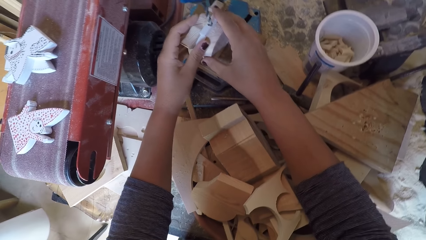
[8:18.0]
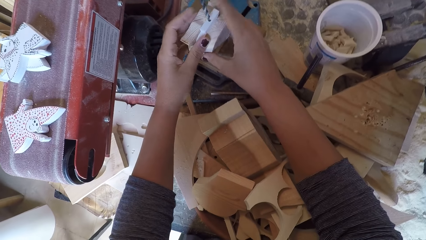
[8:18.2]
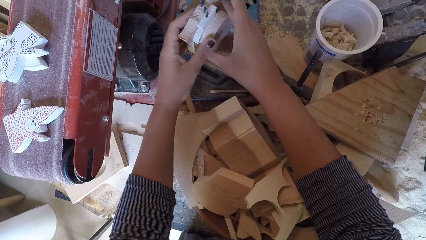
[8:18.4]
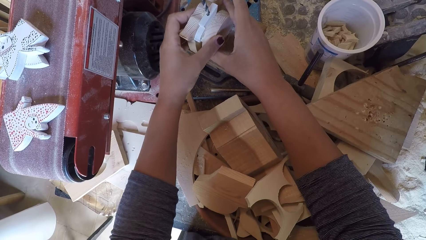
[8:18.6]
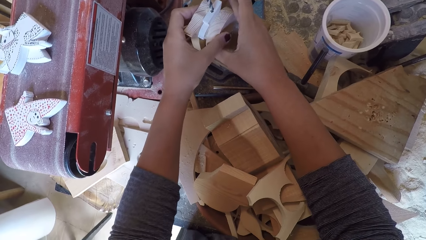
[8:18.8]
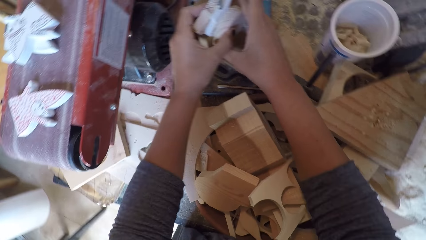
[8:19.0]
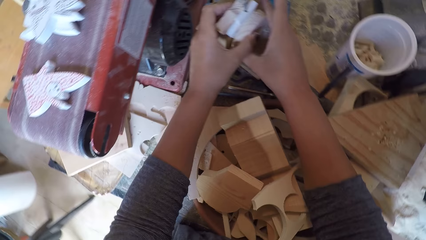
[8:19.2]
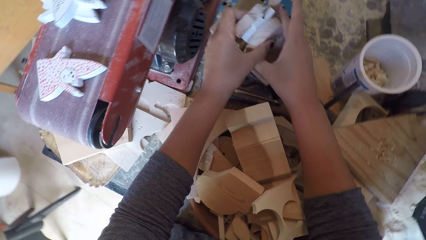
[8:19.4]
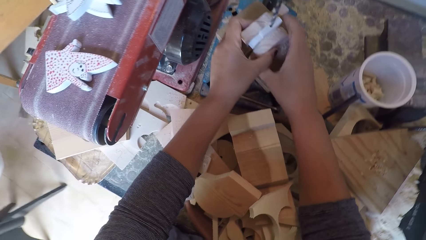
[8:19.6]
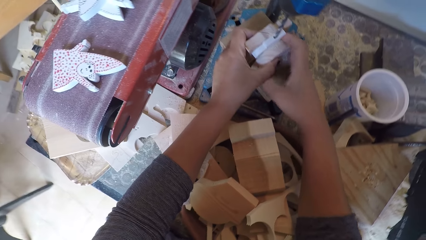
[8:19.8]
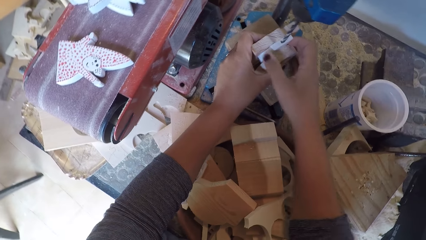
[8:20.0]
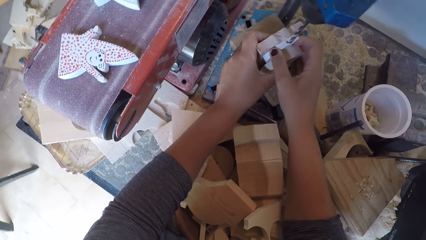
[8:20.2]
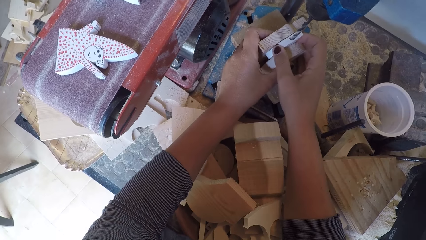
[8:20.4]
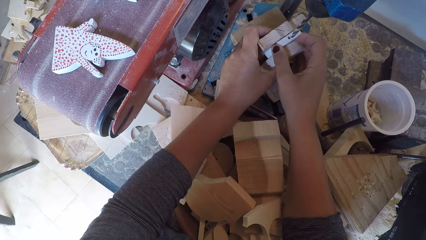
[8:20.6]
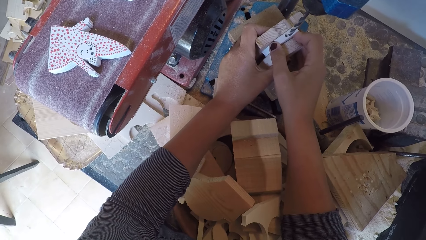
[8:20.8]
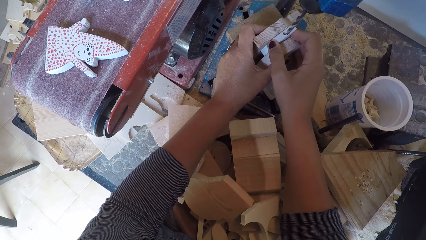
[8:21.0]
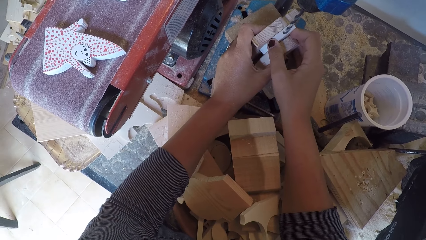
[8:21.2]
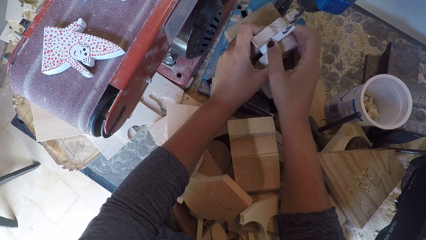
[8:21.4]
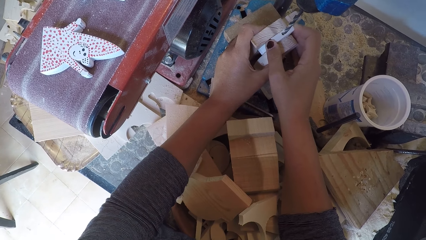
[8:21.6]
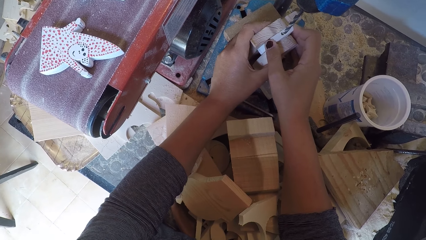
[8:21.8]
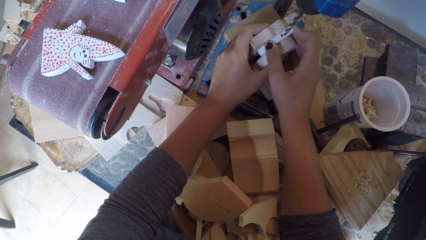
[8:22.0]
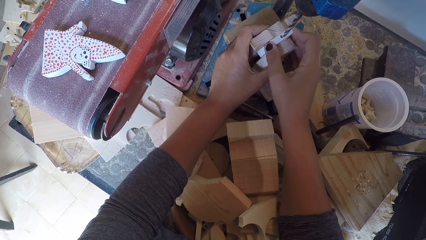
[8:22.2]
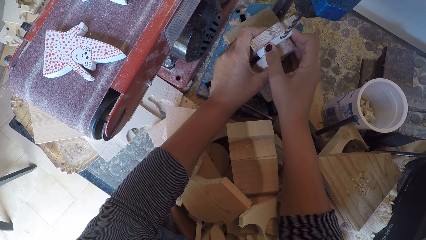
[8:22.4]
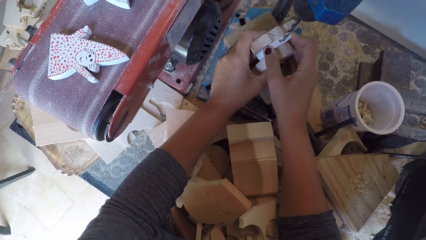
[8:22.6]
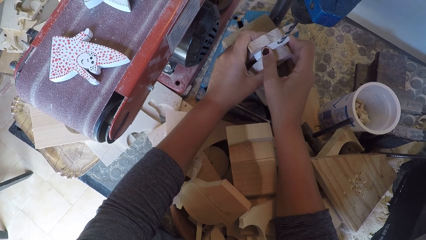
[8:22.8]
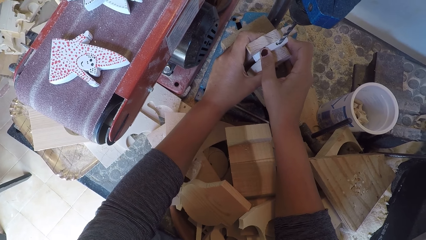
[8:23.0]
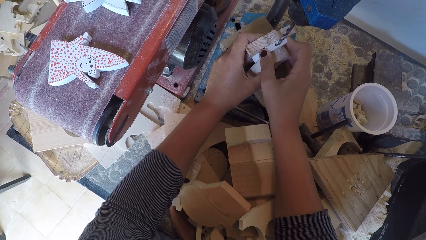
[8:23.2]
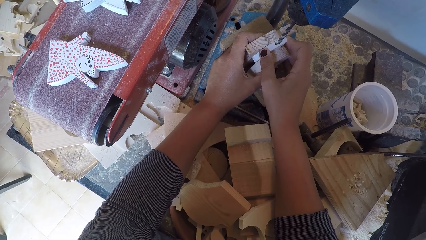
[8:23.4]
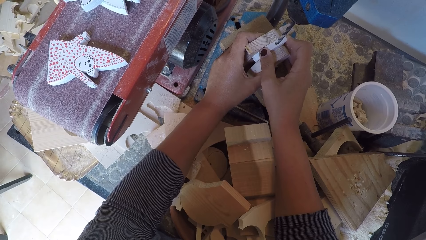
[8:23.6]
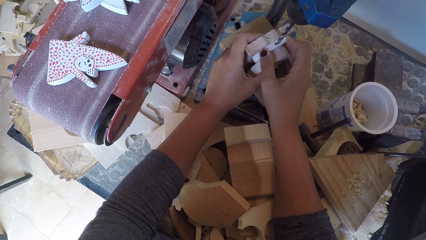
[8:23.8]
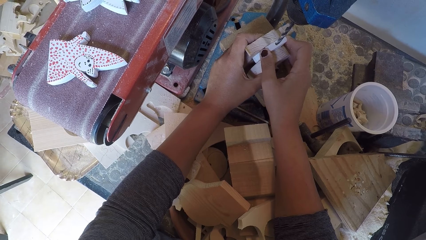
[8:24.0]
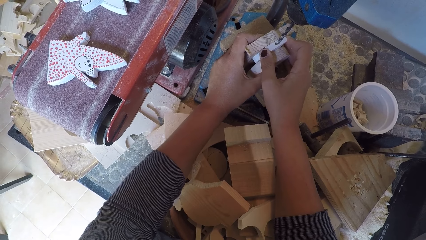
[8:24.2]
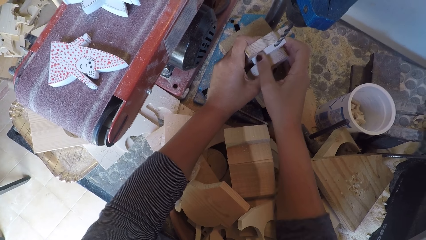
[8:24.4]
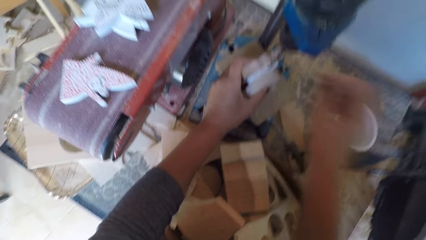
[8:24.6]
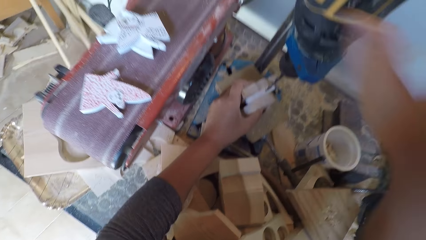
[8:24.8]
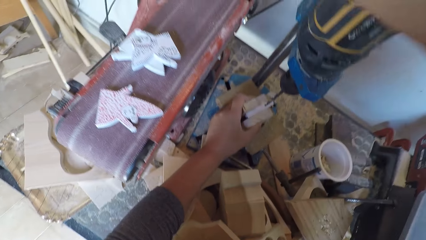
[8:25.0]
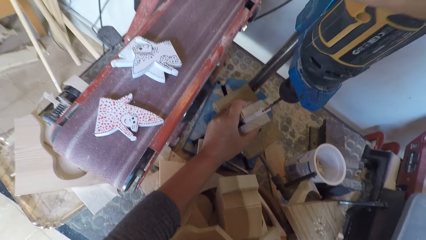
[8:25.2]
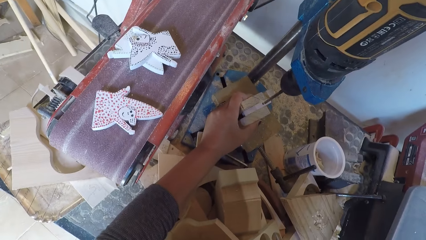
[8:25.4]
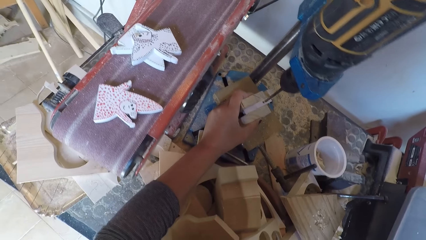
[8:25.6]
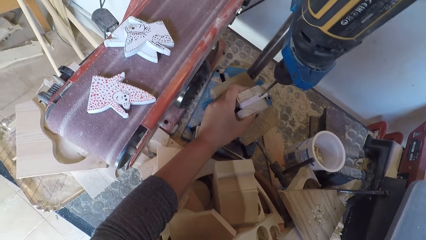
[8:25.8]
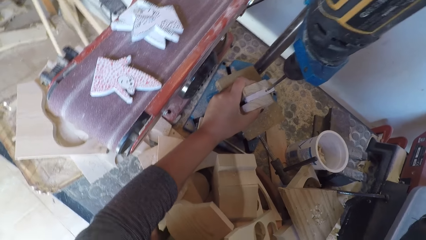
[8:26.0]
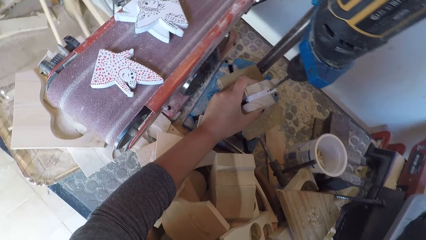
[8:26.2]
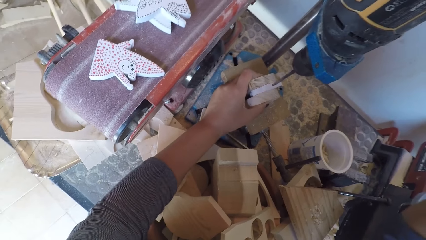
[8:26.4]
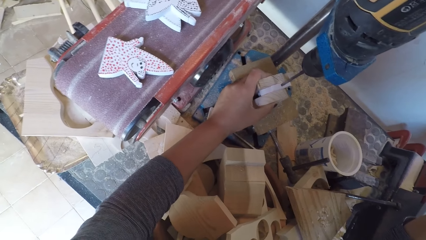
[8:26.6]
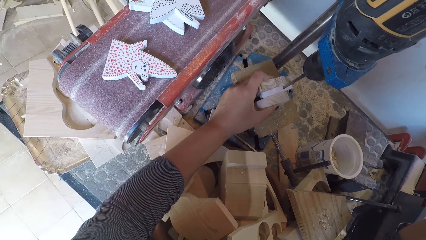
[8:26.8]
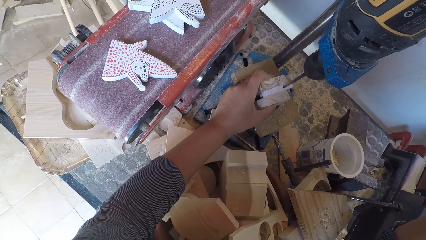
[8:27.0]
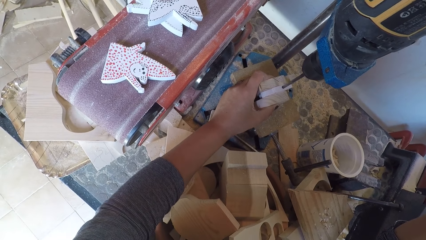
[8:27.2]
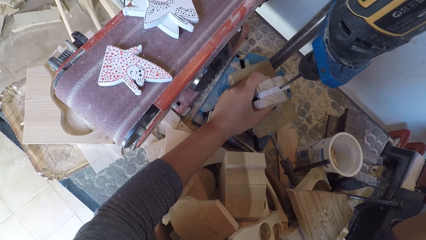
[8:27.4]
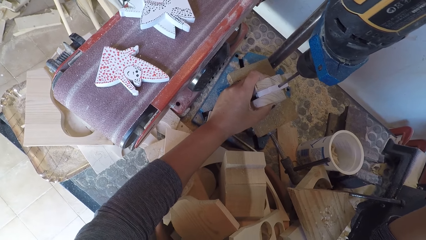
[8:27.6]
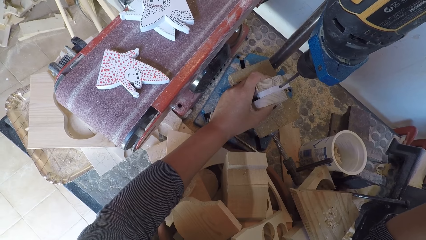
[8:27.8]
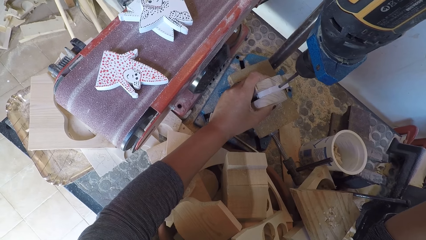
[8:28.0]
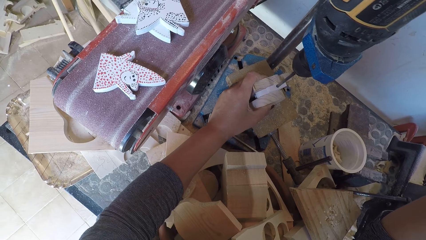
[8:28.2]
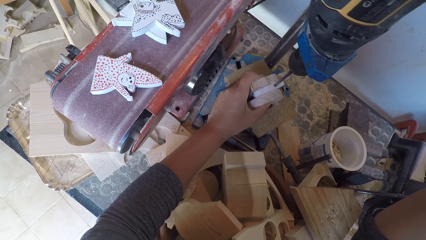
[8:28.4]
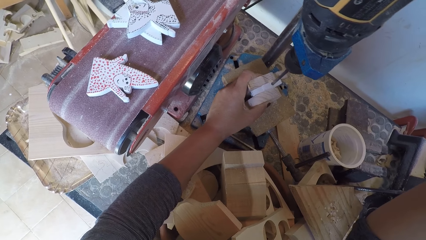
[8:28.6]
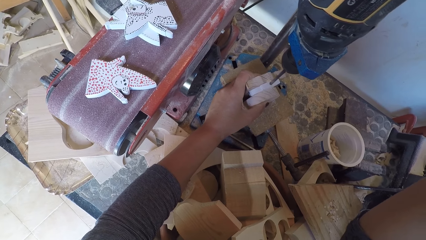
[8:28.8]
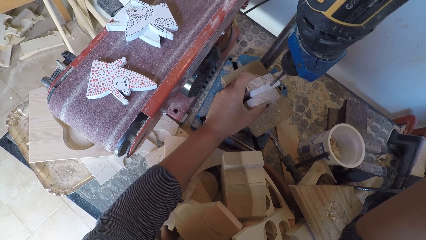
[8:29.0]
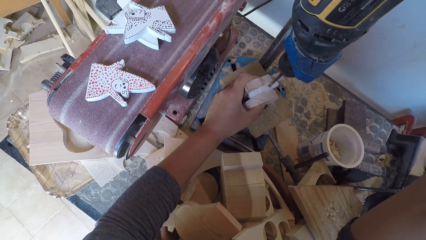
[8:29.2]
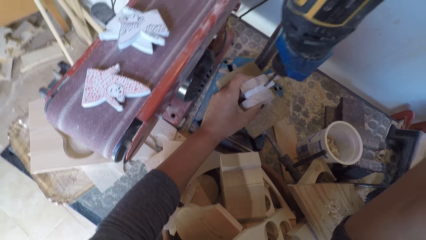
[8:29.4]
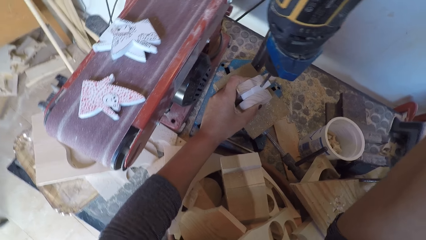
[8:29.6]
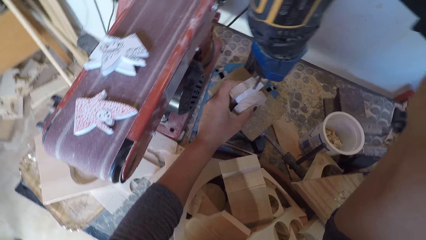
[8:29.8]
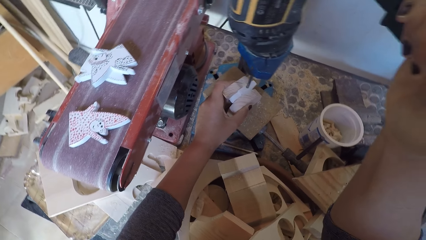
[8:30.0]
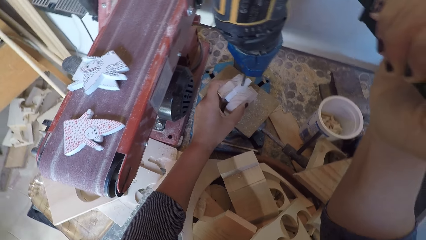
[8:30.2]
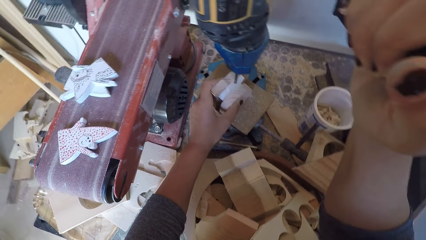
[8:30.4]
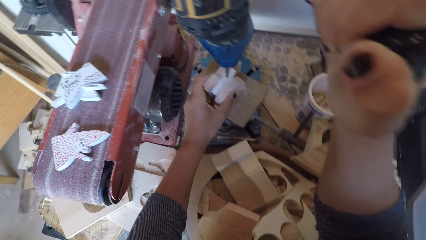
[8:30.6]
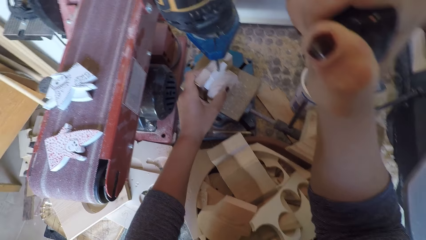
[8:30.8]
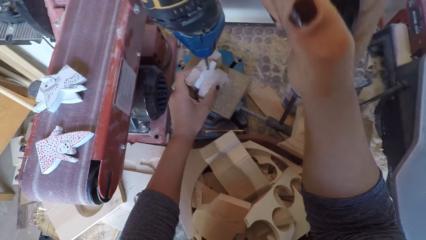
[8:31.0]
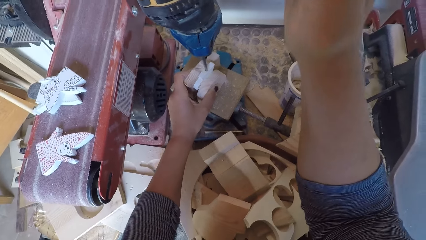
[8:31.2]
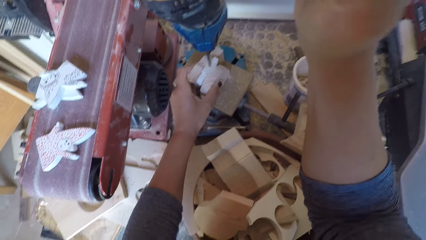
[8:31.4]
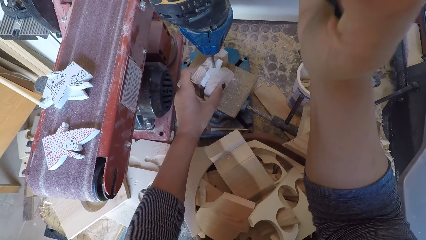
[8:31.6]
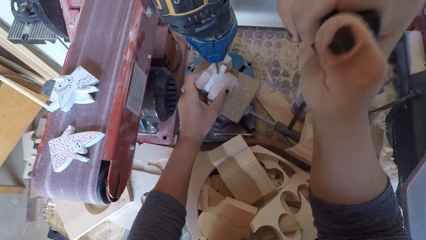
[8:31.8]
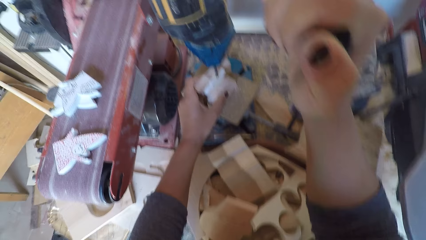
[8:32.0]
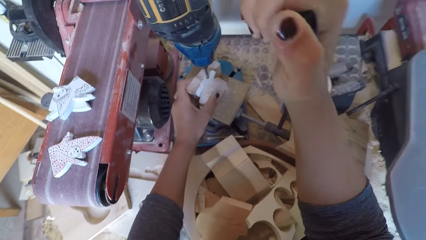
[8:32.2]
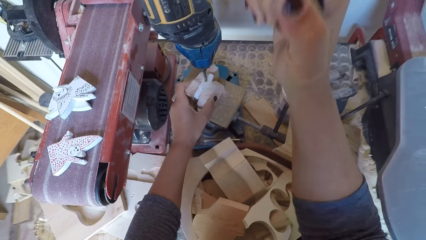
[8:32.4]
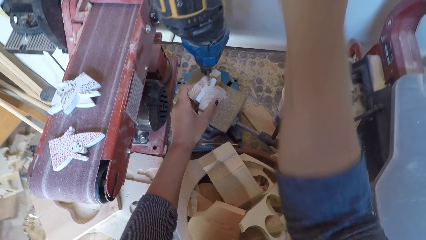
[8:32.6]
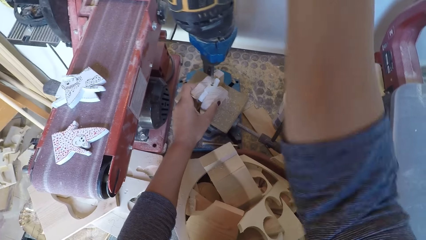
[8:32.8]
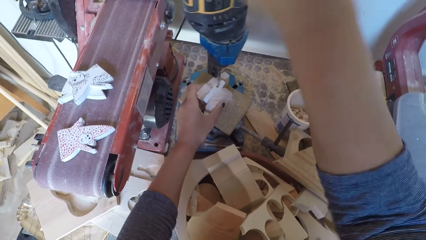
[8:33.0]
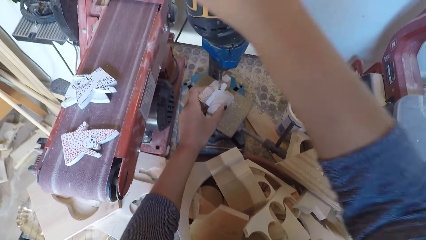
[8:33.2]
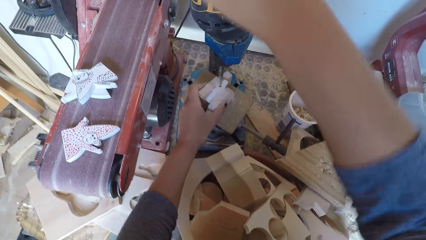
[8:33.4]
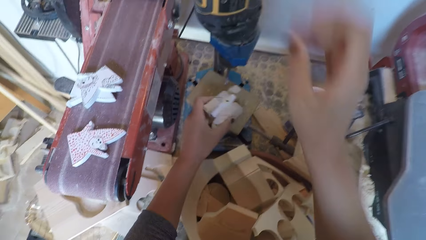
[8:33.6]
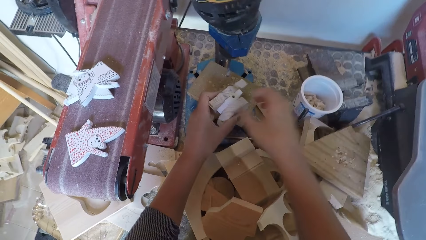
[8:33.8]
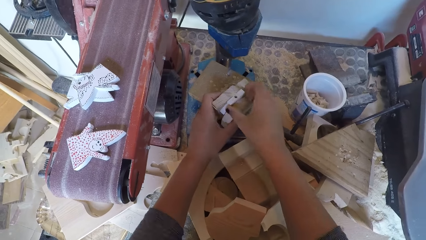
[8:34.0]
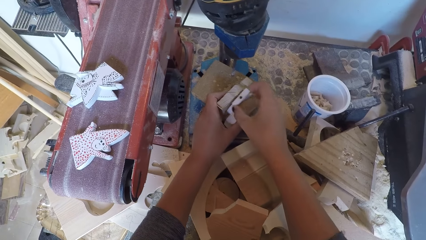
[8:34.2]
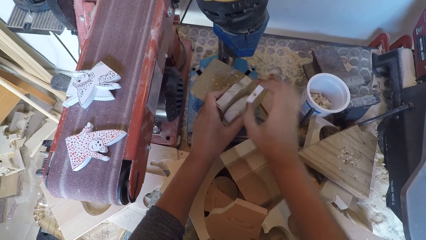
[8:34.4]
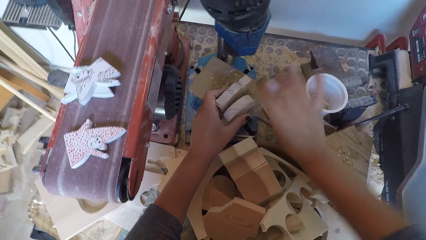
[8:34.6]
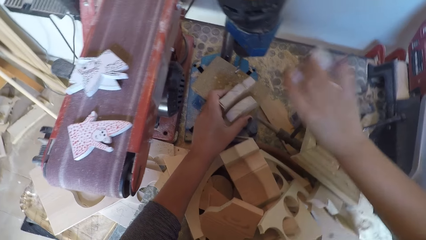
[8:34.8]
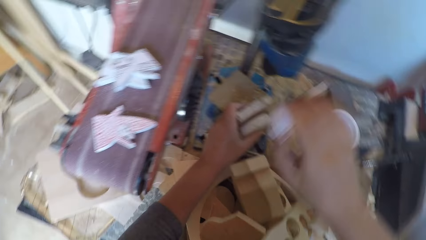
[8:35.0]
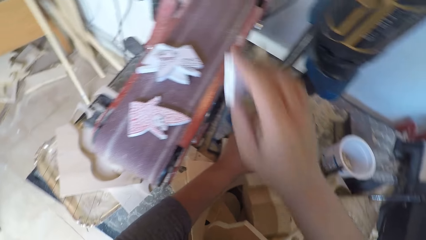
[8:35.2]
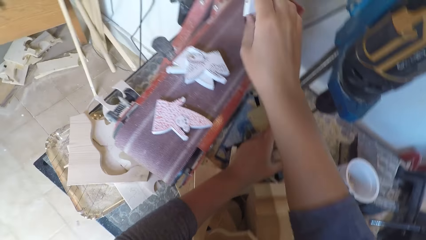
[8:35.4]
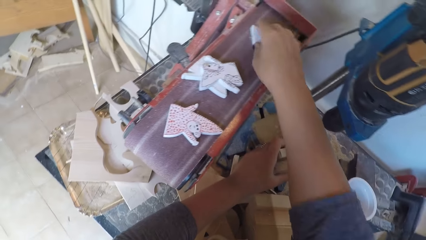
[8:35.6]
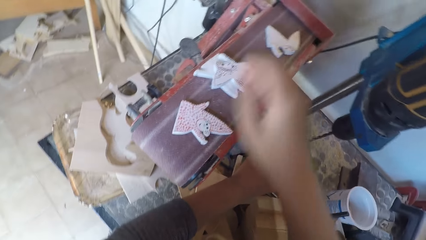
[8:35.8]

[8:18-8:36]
The camera wearer puts pieces of wood under the drill. They switch on the drill machine. They hold a drill. They drill a piece of wood. They switch off the drill machine. They put the pieces of wood under the drill. They remove the piece of wood on the arrangement. They put the piece of wood on the sandpaper.
